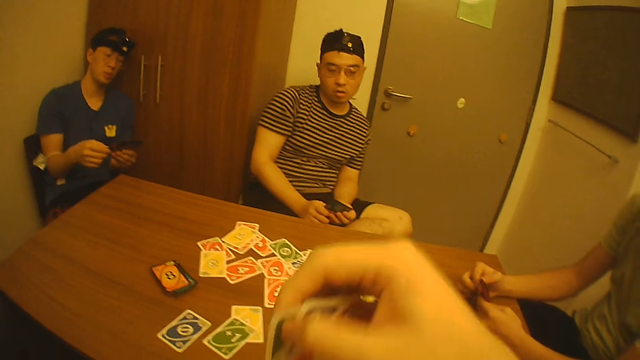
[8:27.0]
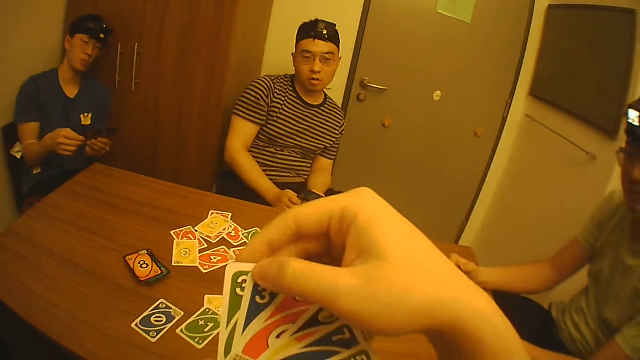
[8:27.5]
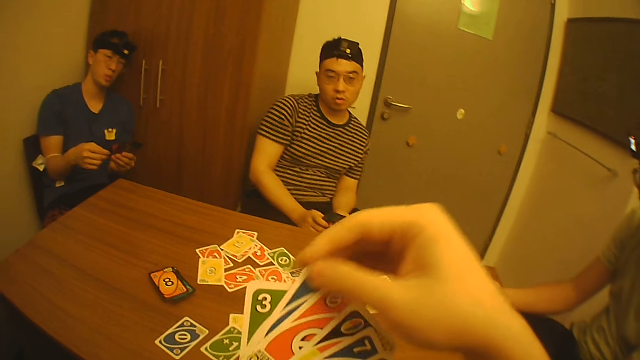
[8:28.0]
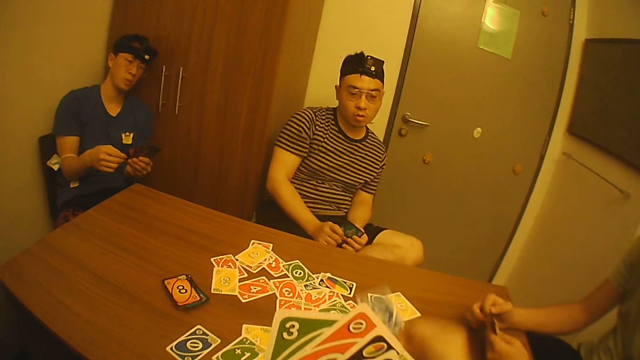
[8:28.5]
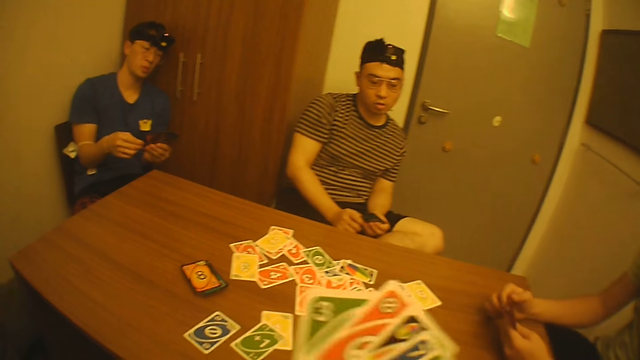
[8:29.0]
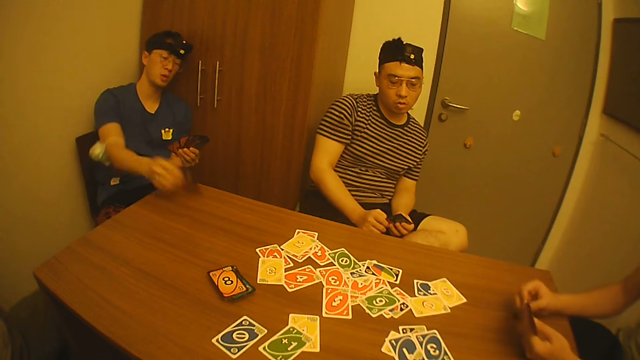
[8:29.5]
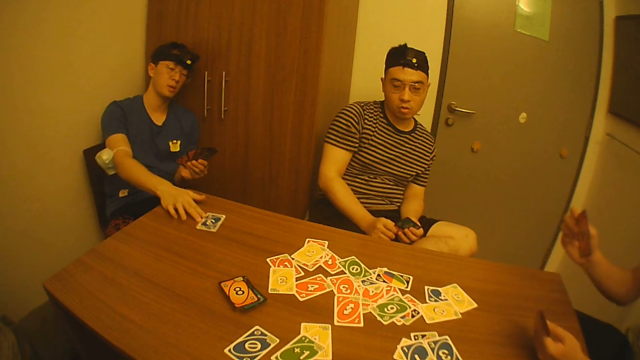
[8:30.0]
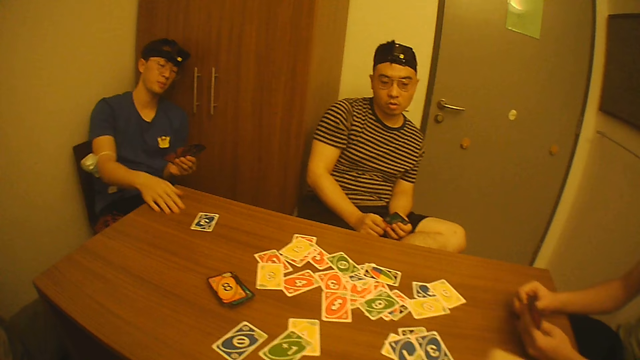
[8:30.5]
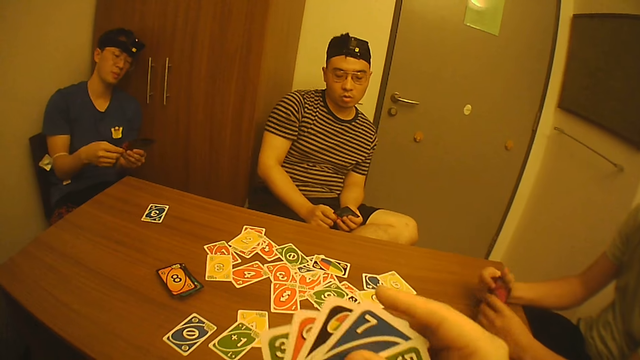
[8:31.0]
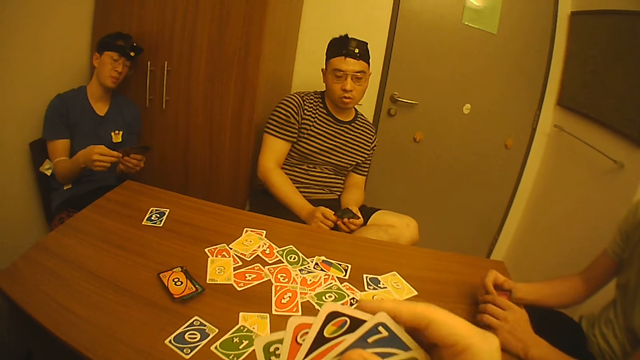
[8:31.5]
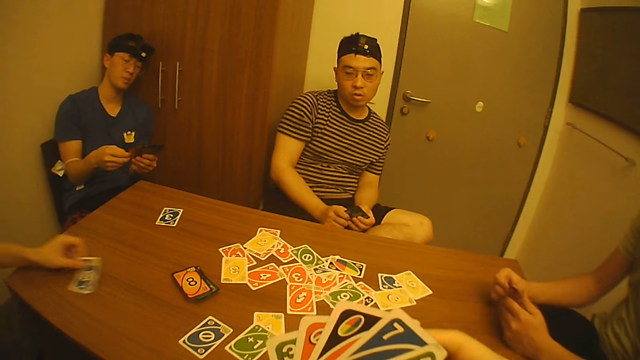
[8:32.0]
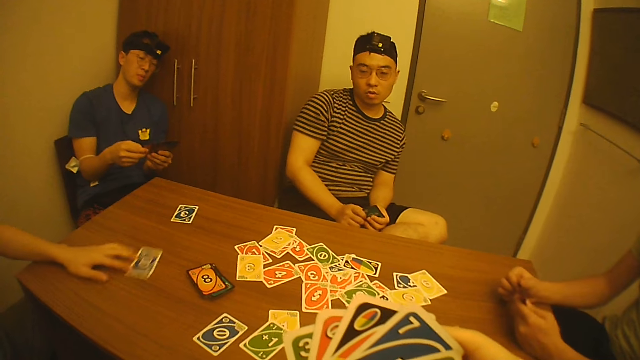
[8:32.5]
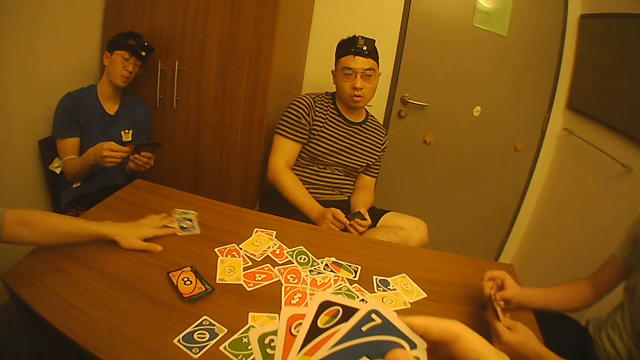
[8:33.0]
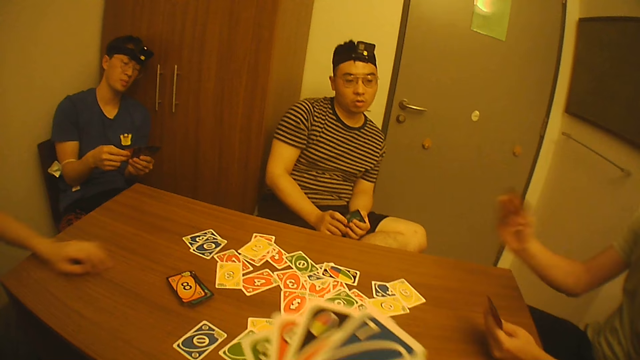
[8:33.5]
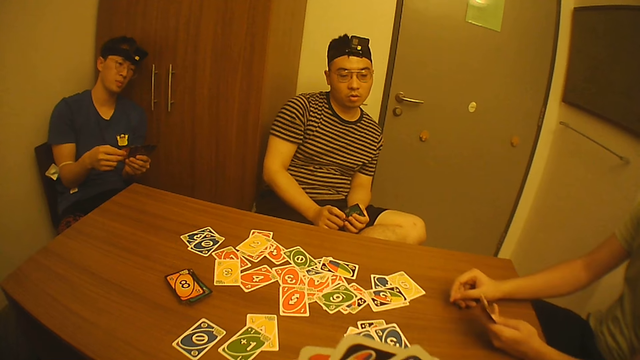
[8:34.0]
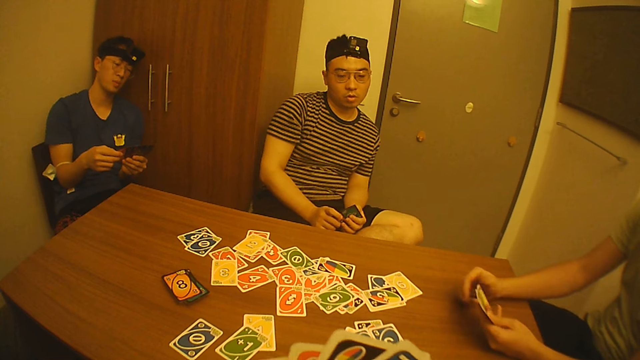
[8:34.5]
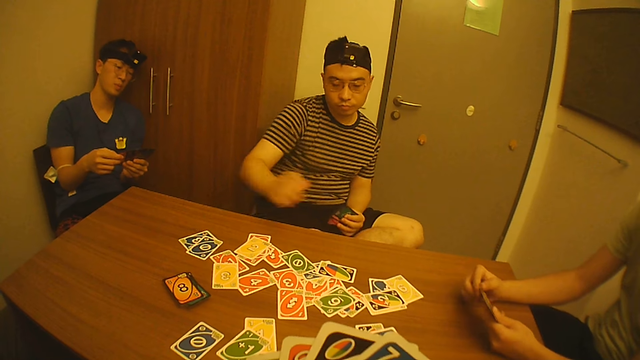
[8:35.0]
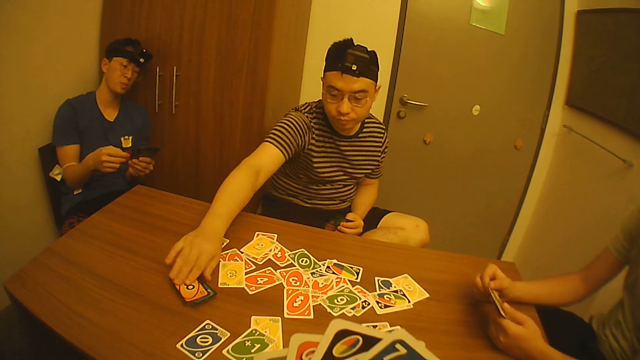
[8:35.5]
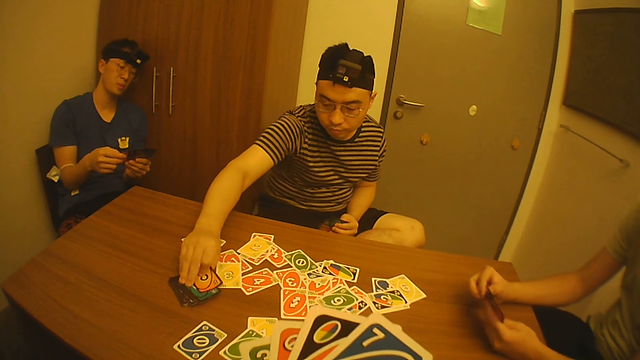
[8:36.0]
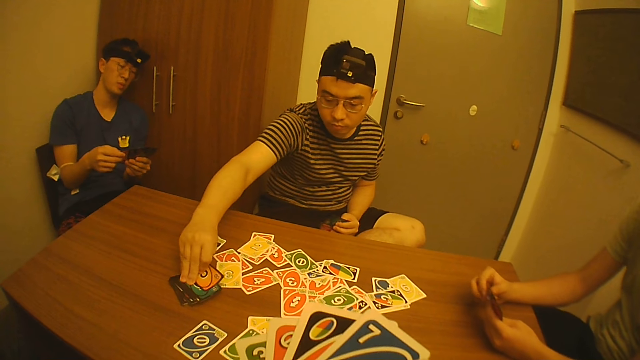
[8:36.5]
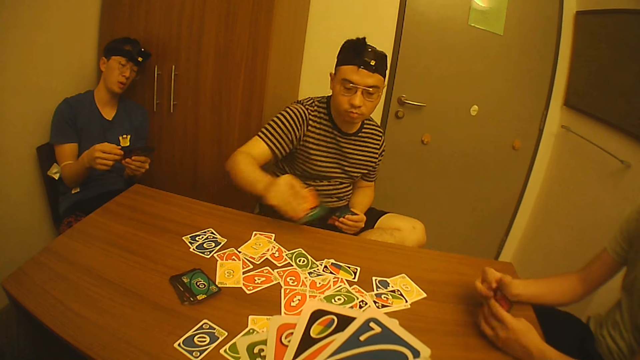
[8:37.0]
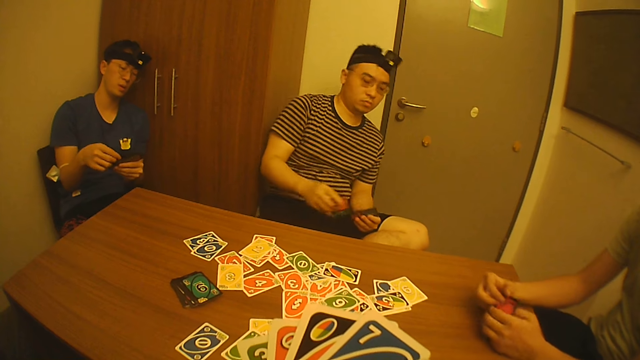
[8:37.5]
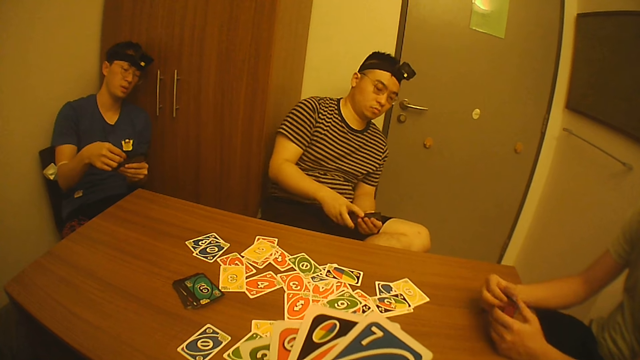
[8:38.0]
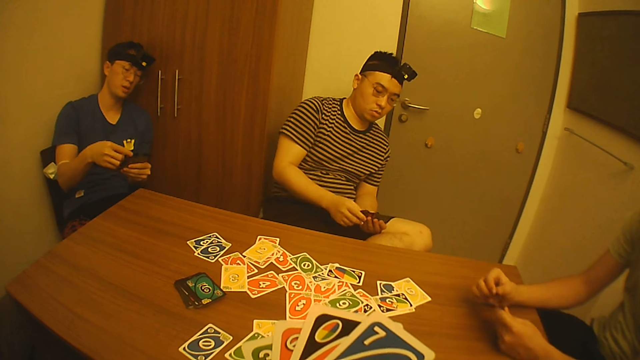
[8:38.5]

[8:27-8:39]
The camera wearer touches the game cards in his left hand with his right hand. He picks the game card from the game cards in his left hand with his right hand. He drops the game card on the table with his right hand. A man picks the game card from the game cards in his left hand with his right hand and drops the game card on the table with his right hand. Another man picks the game card from the game cards in his left hand with his right hand and places the game card in his right hand with the game cards in his left hand. A third man picks the game card from the game cards in his right hand with his left hand, drops the game card on the table with his left hand, slides the game card on the table with his left hand, slides the game cards on the table with his left hand, and removes his left hand from the game cards on the table. The second man picks the game card from the game cards in his left hand with his right hand, throws the game card in his right hand on the table, and holds the game cards in his left hand with his right hand. A fourth man picks game cards from the pile of game cards on the table with his right hand and places the game card in his right hand with the game cards in his left hand.

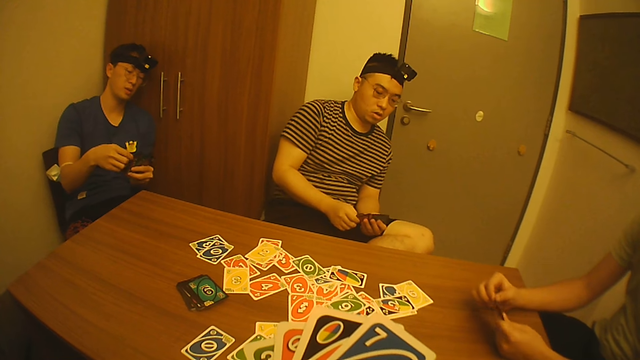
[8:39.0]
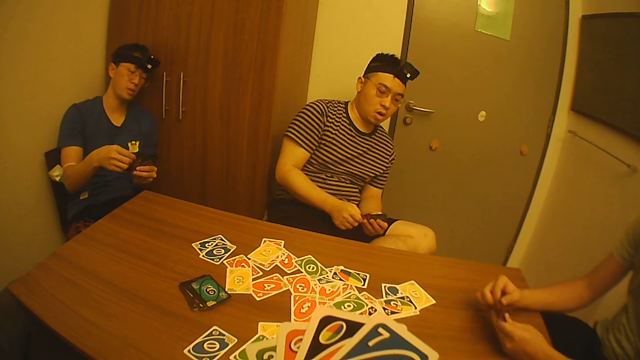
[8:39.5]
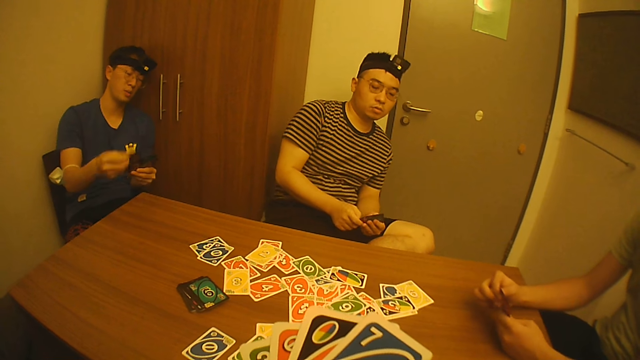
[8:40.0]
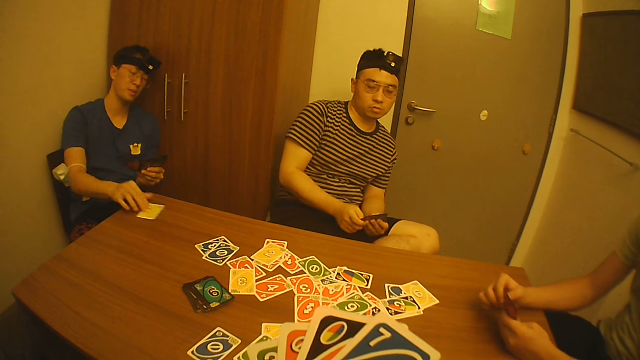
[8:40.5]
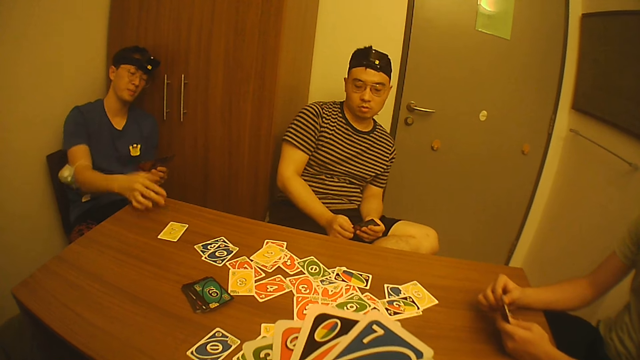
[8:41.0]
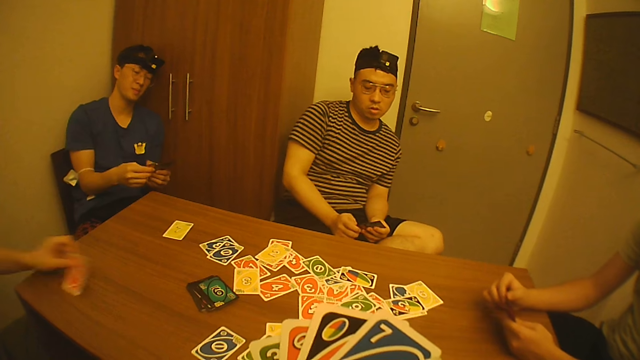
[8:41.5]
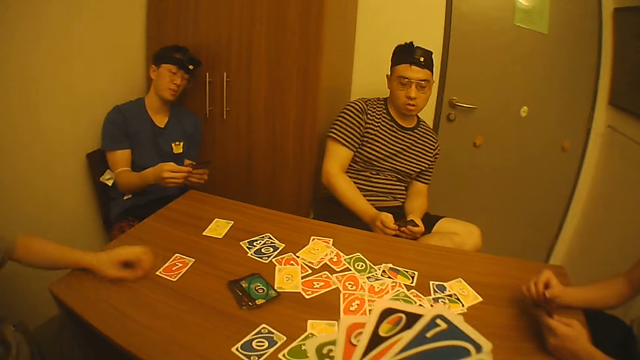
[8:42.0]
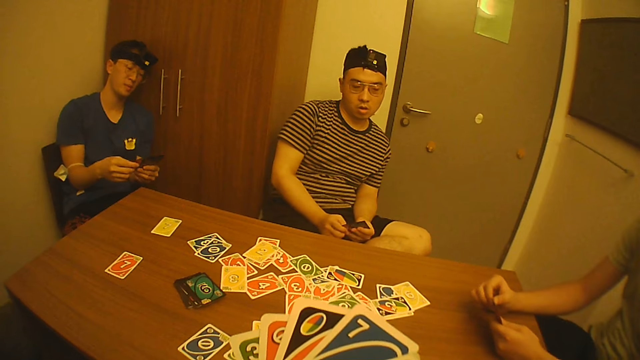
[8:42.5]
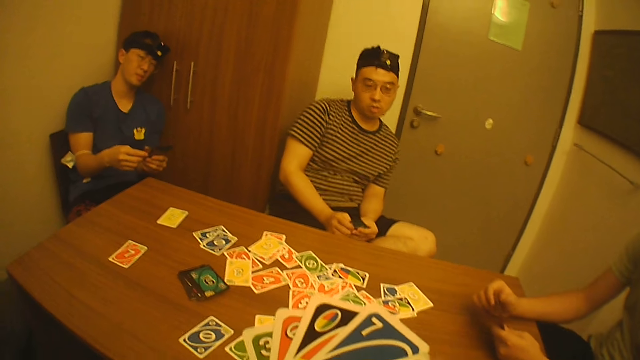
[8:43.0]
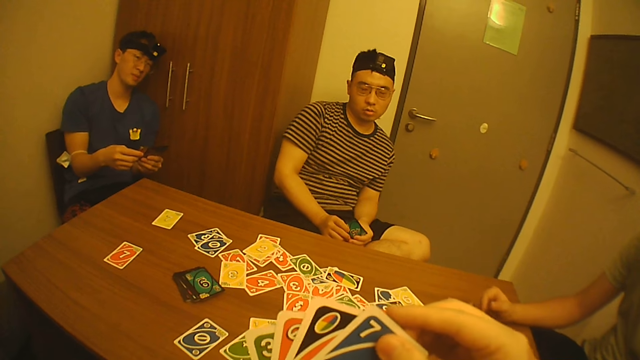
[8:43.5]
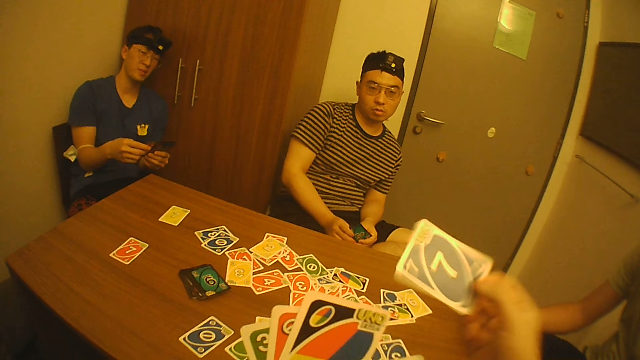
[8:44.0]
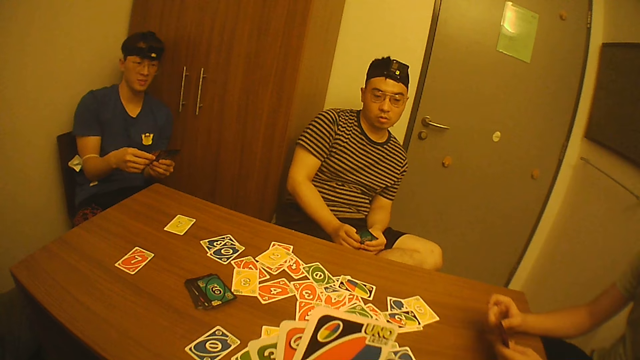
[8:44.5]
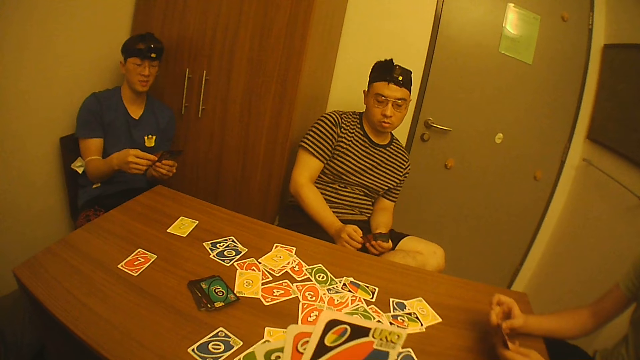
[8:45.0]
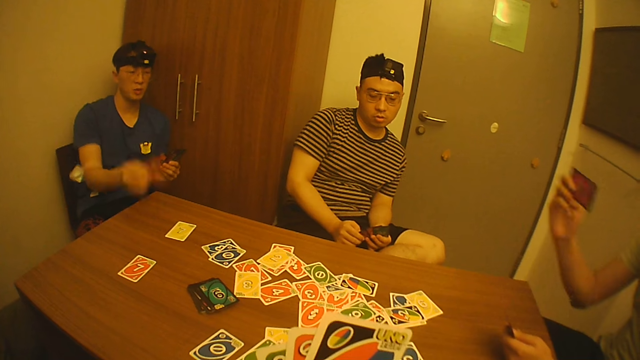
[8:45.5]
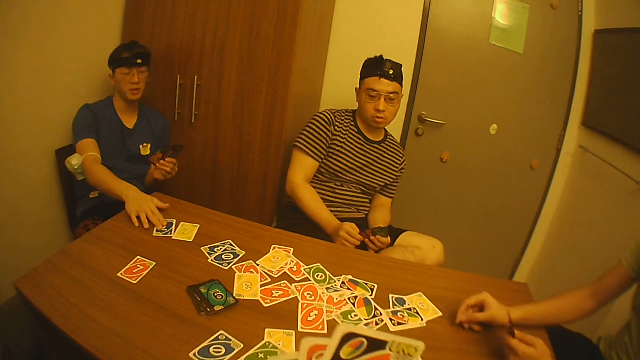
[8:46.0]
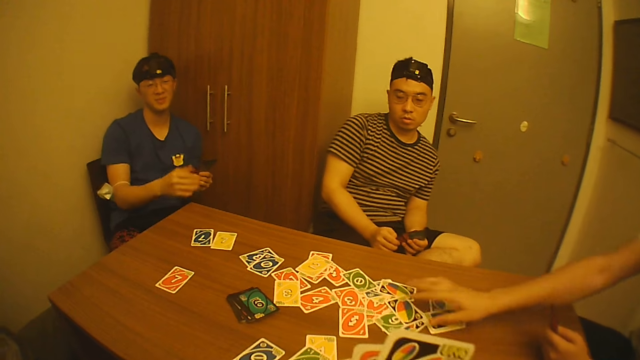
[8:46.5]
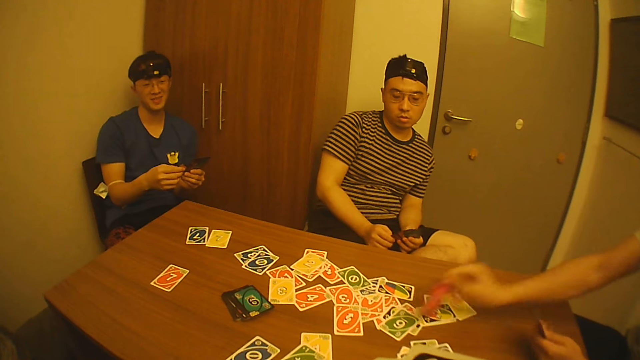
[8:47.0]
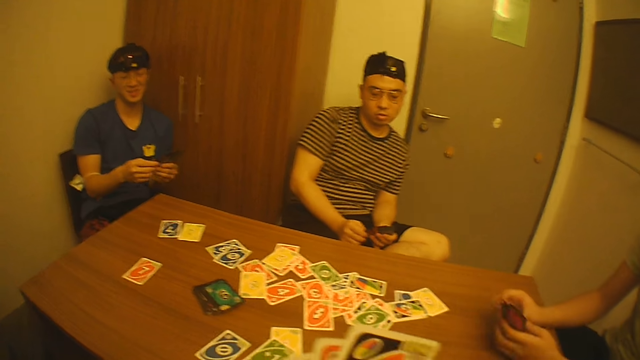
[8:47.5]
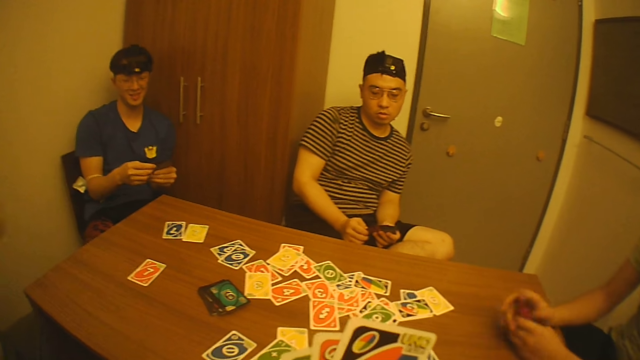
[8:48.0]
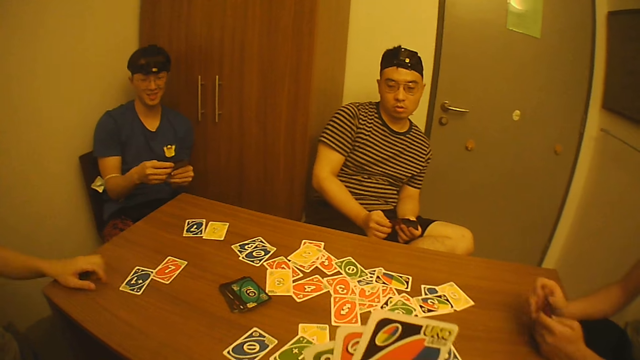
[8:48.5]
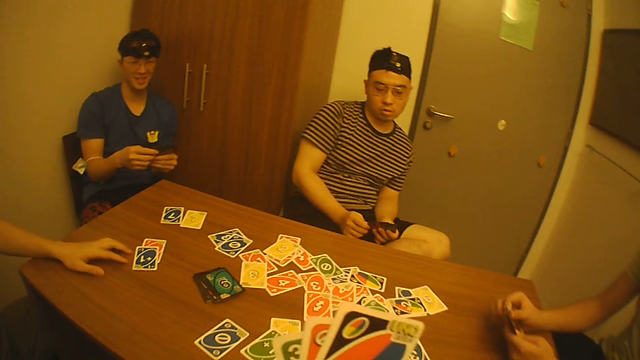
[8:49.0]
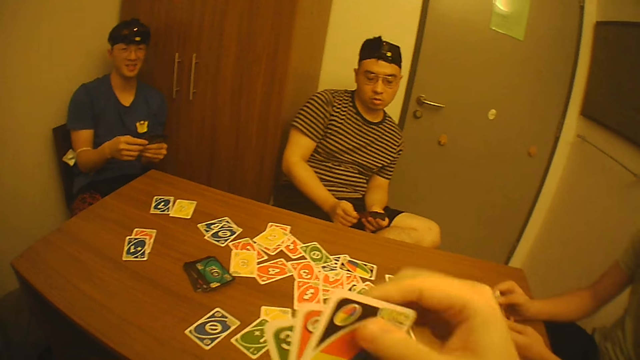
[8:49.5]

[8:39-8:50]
A man picks the game card from the game cards in his left hand with his right hand, drops the game card on the table with his right hand, slides the game card on the table with his right hand, and holds the game cards in his left hand with his right hand. Another man picks the game card from the game cards in his right hand with his left hand and drops the game card on the table with his left hand. The camera wearer picks the game card from the game cards in his left hand with his right hand. He drops the game card on the table with his right hand. A third man picks the game card from the game cards in his left hand with his right hand. The first man picks the game card from the game cards in his left hand with his right hand and drops the game card on the table with his right hand. The third man throws the game card on the table with his right hand. The first man slides the game card on the table with his right hand. The third man slides the game cards on the table with his right hand, picks the game card from the table with his right hand, and places the game card in his right hand with the game cards in his left hand. The second man picks the game card from the game cards in his right hand with his left hand, drops the game card on the table with his left hand, places his left hand on the table, touches the game cards on the table with his left hand, and slides the game cards on the table with his left hand. The camera wearer touches the game cards in his left hand with his right hand.
